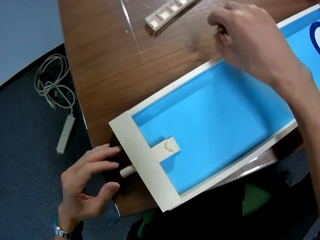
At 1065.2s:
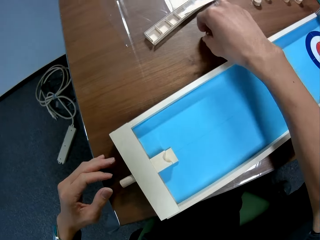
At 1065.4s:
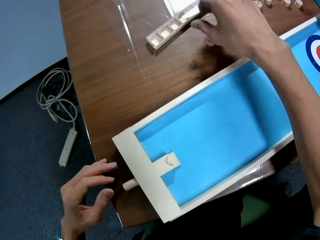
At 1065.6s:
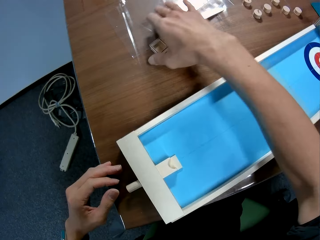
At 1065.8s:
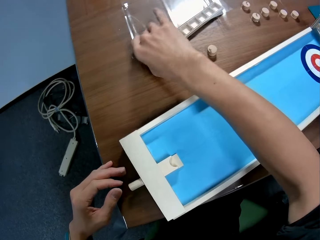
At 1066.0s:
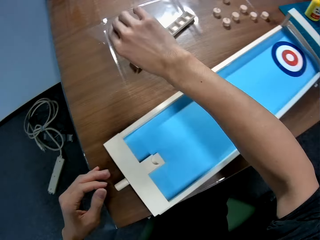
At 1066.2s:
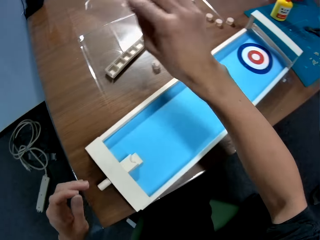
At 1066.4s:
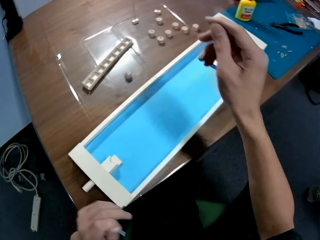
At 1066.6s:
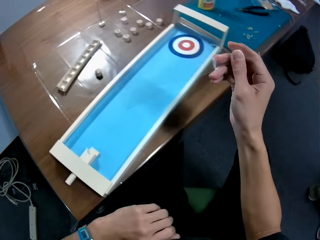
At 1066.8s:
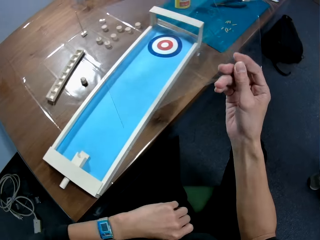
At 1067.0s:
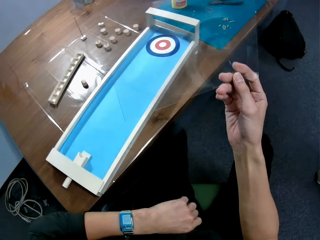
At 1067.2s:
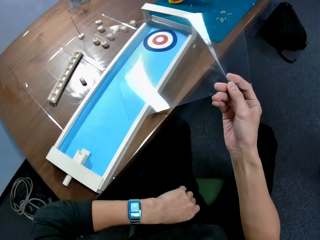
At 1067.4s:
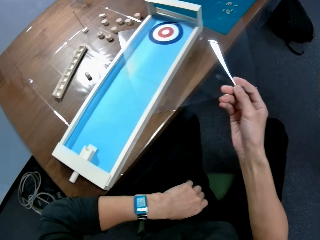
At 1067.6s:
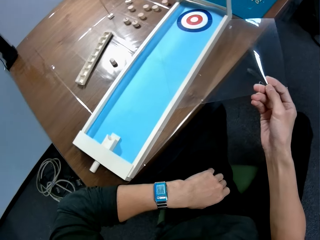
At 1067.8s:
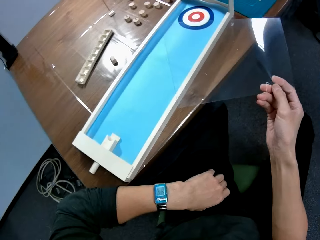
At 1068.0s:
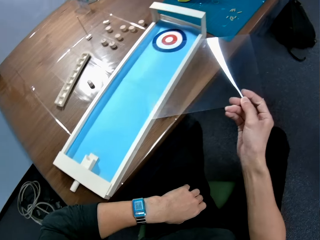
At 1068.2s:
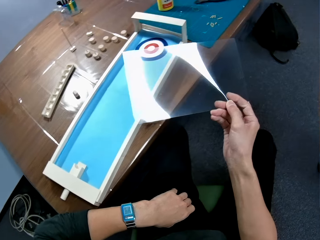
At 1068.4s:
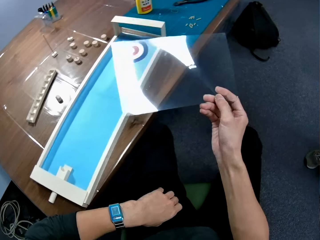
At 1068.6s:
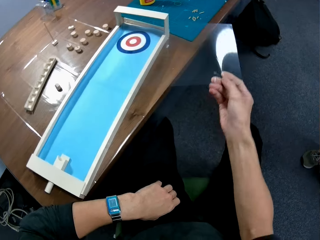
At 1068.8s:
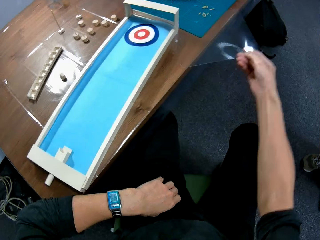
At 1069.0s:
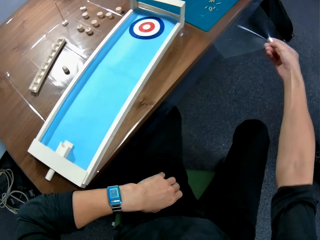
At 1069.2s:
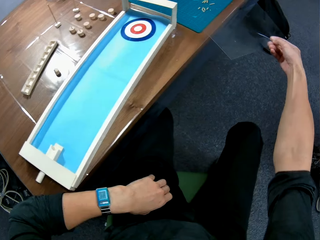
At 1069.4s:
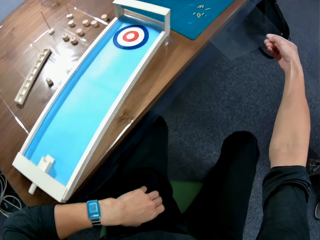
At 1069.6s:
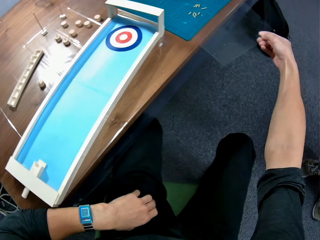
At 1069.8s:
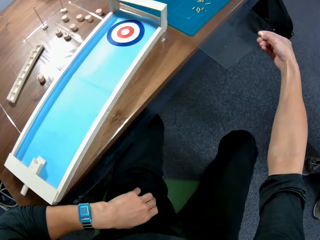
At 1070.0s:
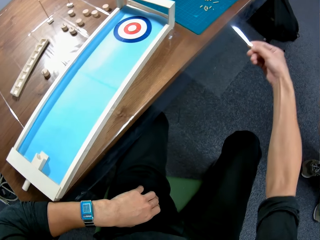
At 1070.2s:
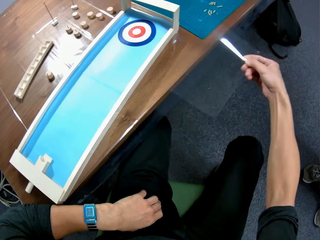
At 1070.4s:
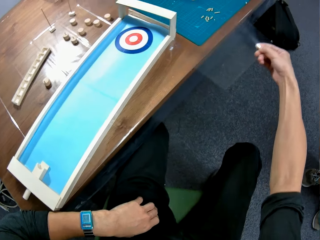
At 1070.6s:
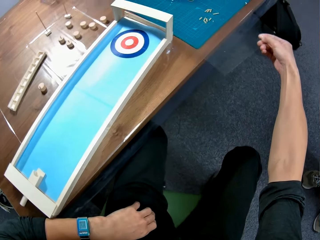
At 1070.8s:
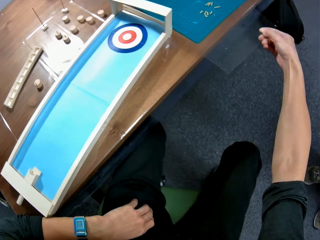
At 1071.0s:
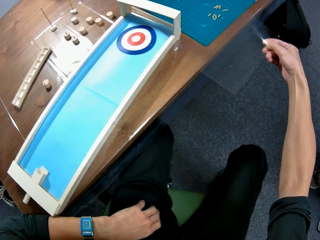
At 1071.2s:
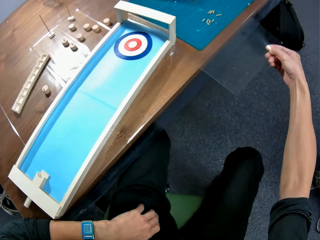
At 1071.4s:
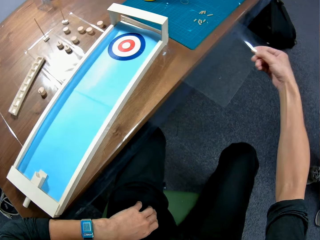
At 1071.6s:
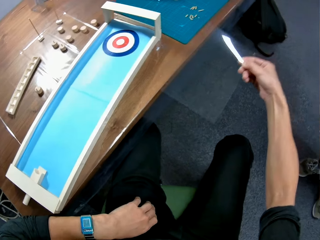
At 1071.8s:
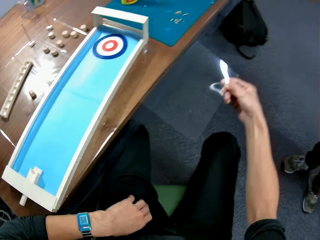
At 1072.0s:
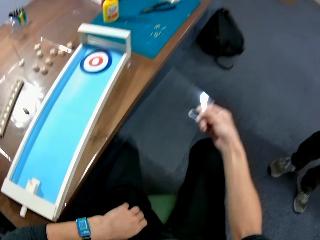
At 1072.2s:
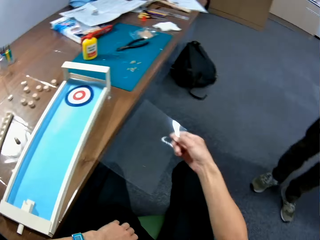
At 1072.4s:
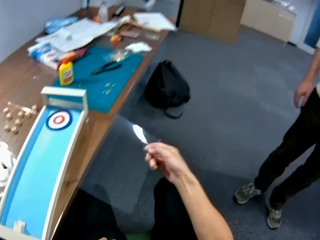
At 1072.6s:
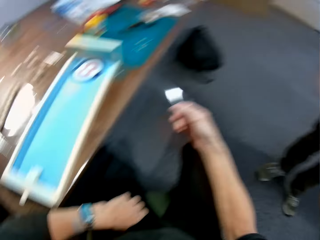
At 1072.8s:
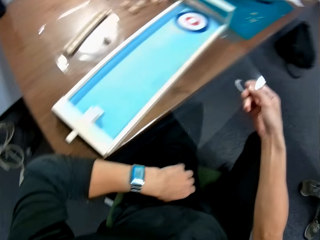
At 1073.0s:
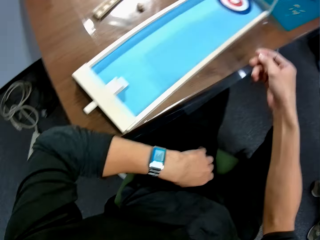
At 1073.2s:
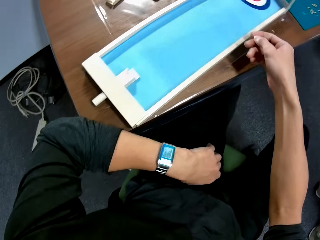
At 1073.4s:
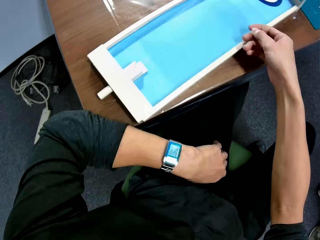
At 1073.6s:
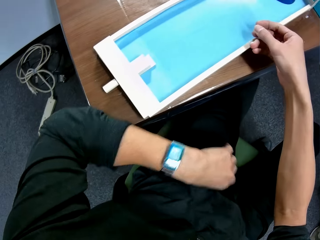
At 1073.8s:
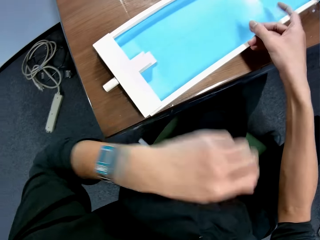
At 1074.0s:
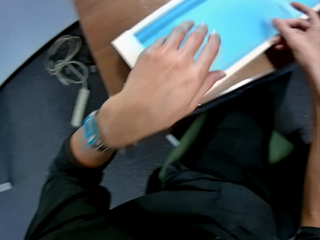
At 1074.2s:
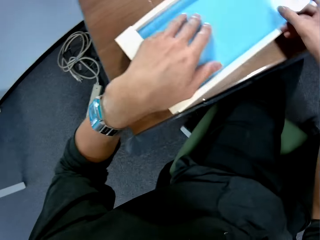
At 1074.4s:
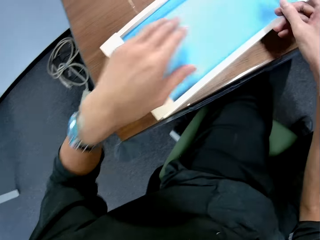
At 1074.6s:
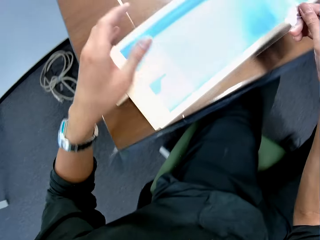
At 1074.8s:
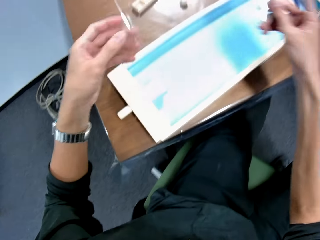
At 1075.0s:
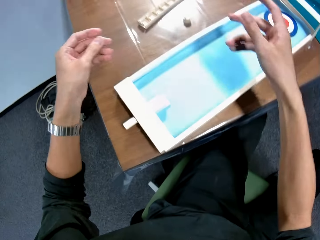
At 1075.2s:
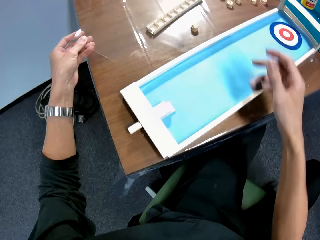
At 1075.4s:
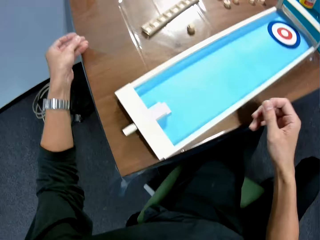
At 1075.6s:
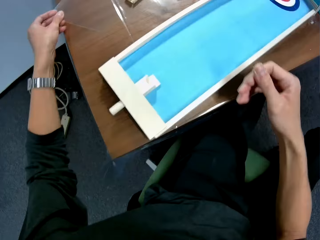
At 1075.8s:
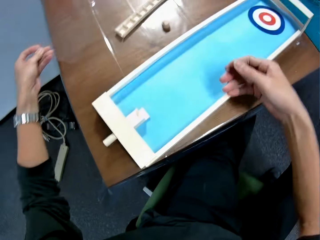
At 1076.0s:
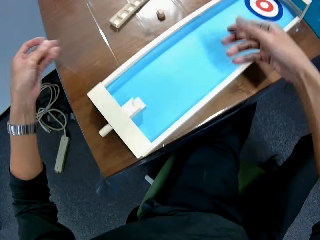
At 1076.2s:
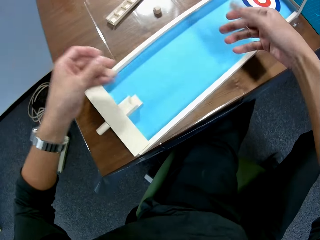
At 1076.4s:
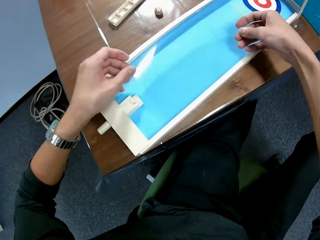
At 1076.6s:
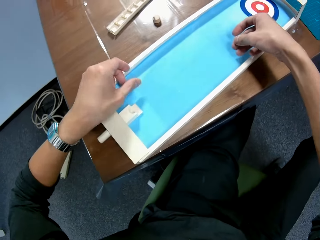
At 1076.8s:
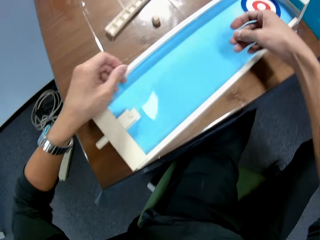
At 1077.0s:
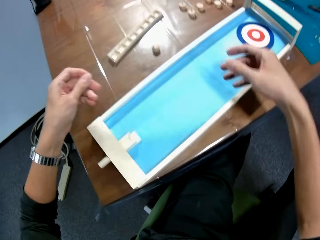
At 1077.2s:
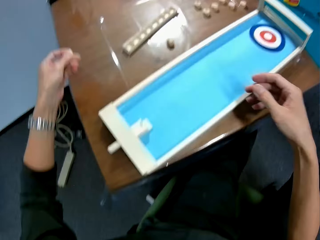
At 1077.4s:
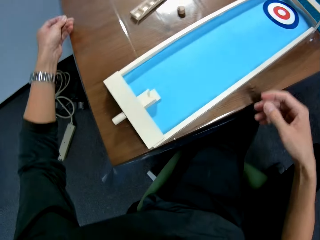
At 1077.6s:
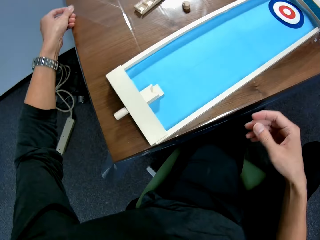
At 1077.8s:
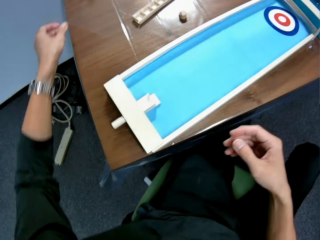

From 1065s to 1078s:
The camera wearer picks up the round piece. They drop the round piece on the table. They pick up a transparent plastic sheet or transparent paper. They talk to a man. The camera wearer moves the transparent paper. They attach the transparent plastic sheet to the assembled pieces. They remove the transparent plastic sheet on the artwork. They drop the transparent plastic sheet. They remove the transparent plastic sheet.

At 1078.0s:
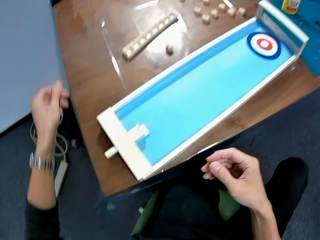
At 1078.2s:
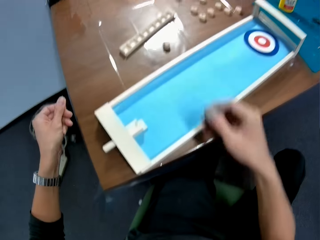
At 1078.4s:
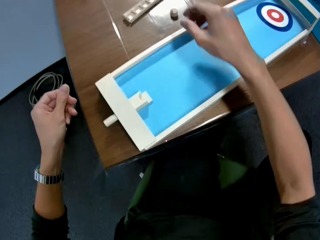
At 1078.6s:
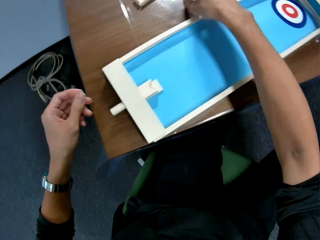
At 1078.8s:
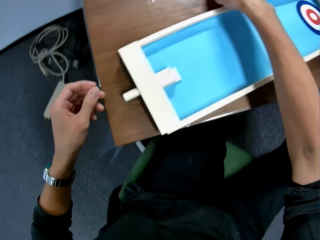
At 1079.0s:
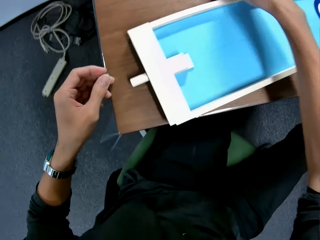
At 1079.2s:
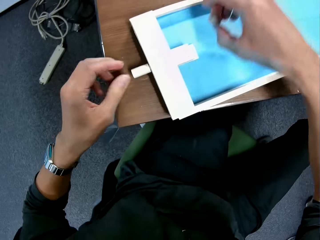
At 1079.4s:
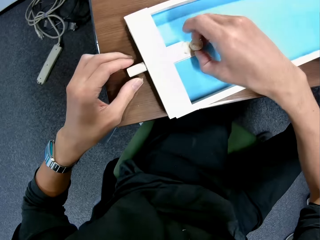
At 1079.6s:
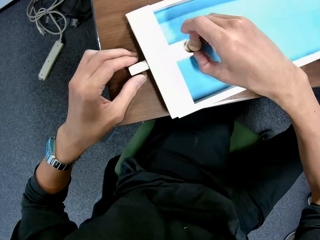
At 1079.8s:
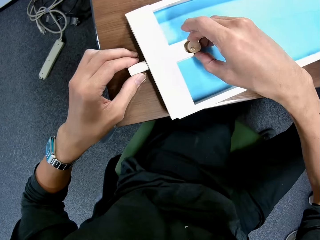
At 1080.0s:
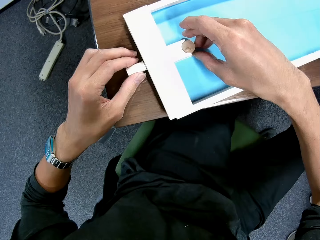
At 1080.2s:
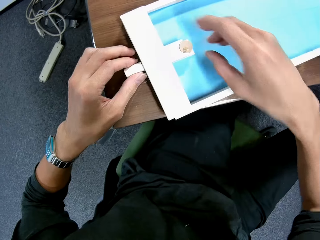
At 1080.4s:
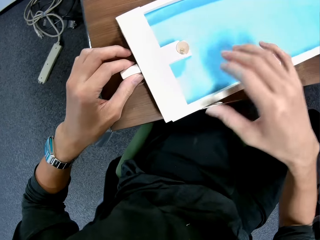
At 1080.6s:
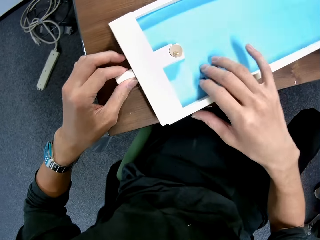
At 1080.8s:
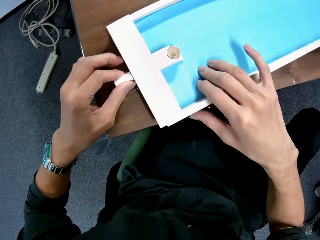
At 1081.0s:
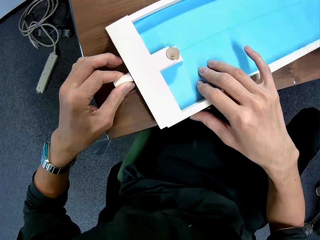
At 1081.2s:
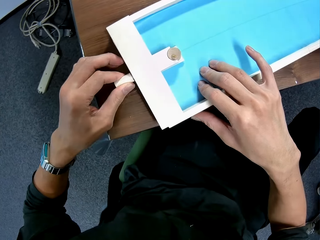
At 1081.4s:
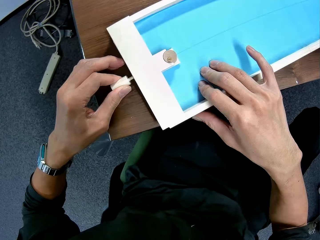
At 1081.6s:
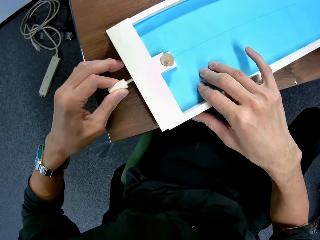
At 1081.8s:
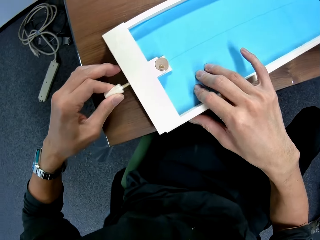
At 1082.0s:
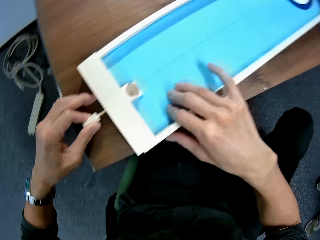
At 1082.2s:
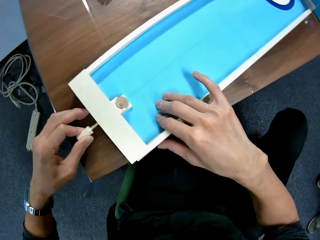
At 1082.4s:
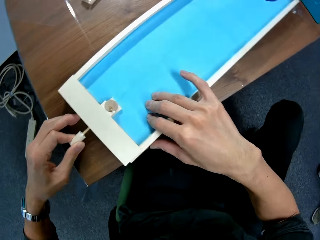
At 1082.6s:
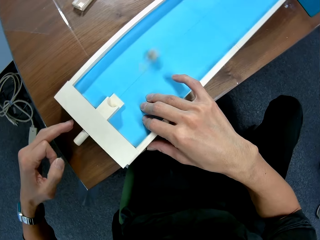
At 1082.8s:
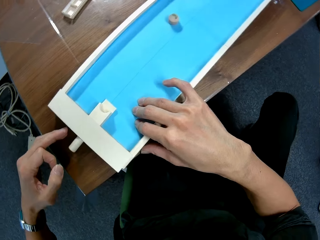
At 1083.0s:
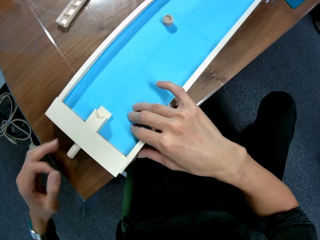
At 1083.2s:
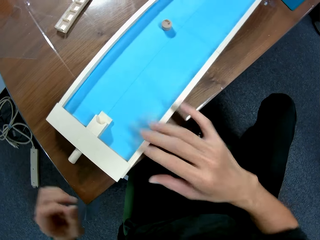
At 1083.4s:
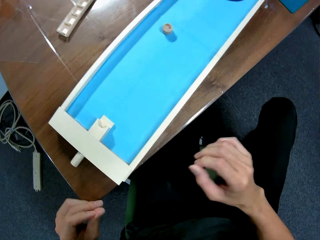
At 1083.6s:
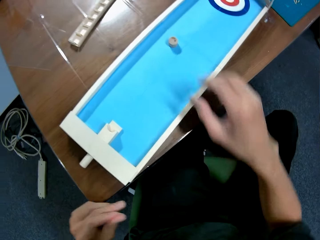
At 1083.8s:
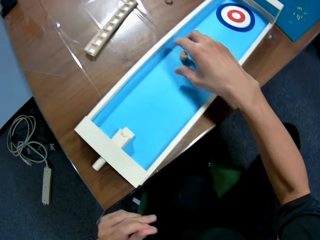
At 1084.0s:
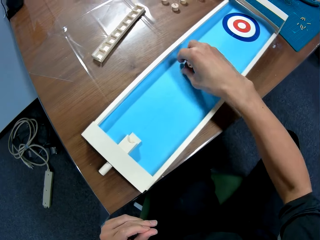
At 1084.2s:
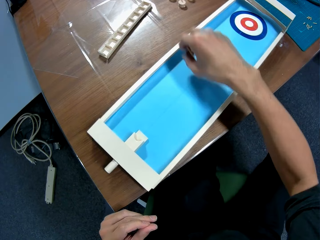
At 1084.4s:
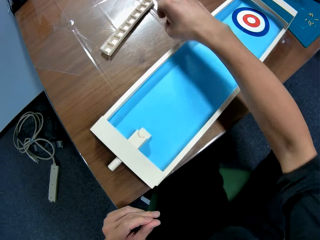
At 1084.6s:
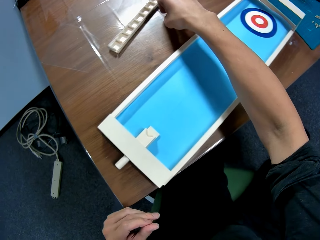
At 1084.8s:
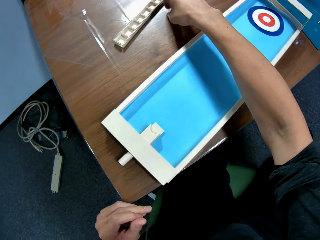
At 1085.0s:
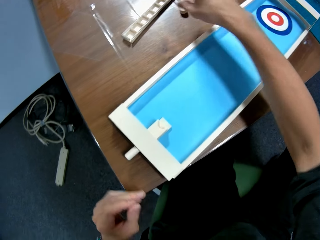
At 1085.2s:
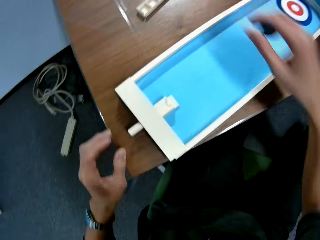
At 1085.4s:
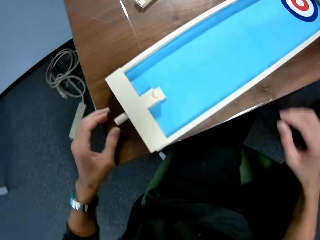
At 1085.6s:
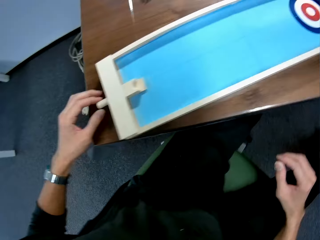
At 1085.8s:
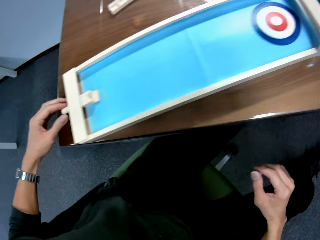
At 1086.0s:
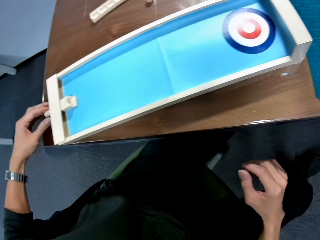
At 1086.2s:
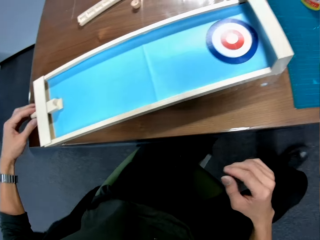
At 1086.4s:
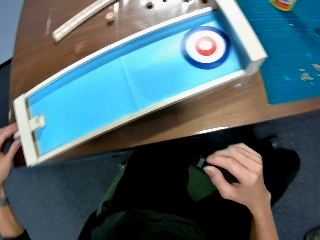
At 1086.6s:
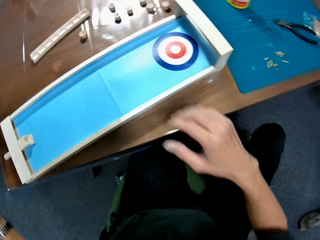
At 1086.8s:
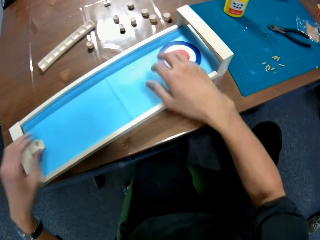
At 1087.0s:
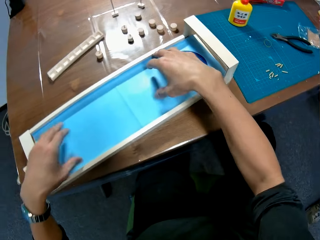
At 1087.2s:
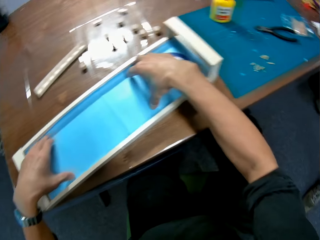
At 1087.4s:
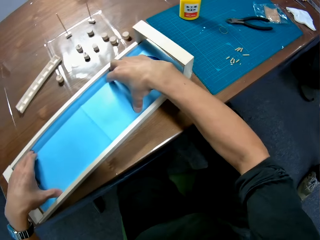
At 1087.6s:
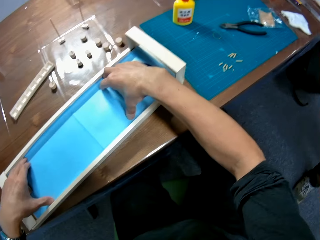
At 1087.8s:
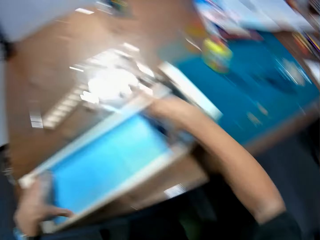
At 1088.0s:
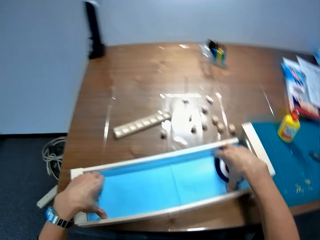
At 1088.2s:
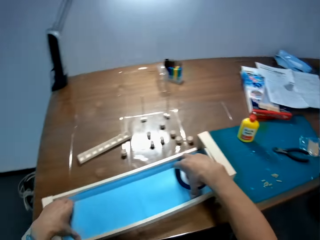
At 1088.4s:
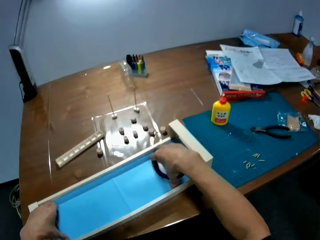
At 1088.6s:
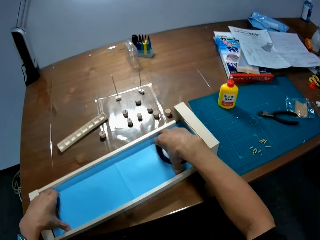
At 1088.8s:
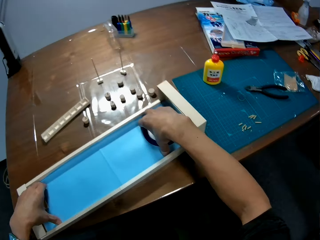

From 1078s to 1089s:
The camera wearer removes the transparent plastic sheet. They pick up the round piece. They place the piece in the hole. They trigger with the piece. They hit an art piece by moving the artwork. They pick up the round piece. They drop the round piece on the table. They touch the trigger. They fix the manila paper on the artwork. They press the cardboard to the assembled pieces.
